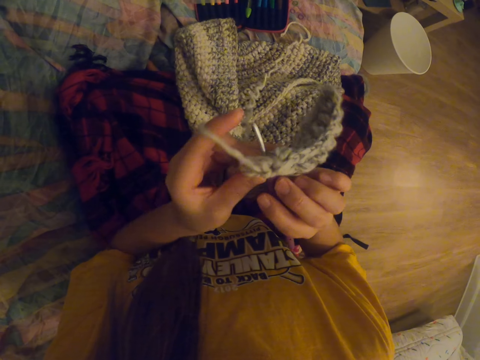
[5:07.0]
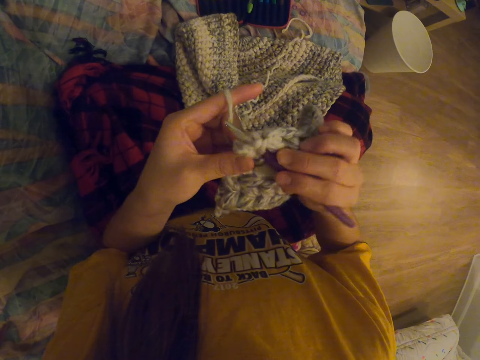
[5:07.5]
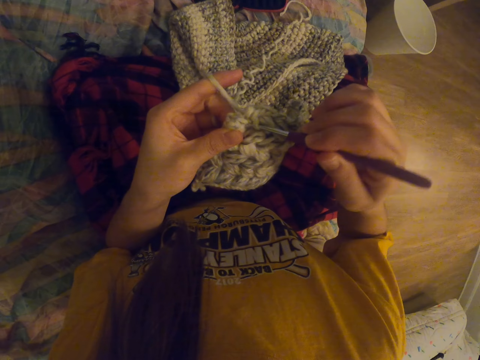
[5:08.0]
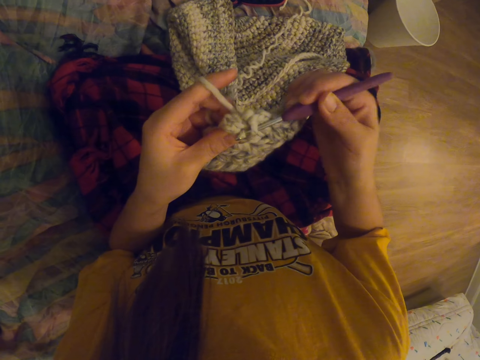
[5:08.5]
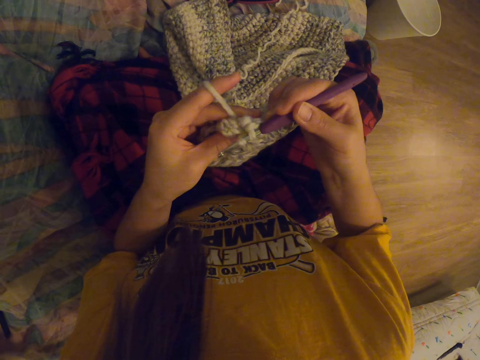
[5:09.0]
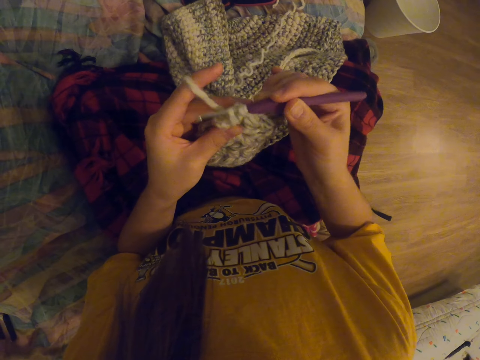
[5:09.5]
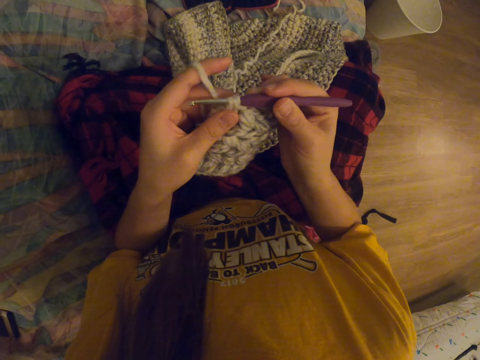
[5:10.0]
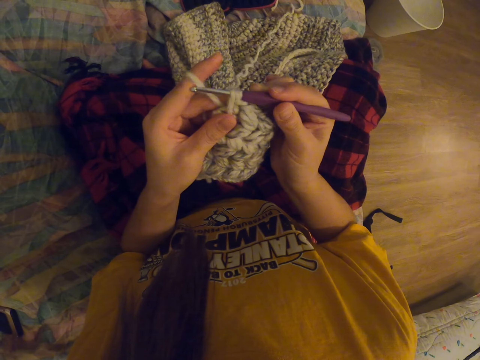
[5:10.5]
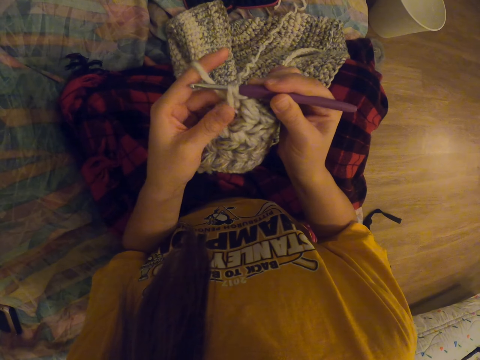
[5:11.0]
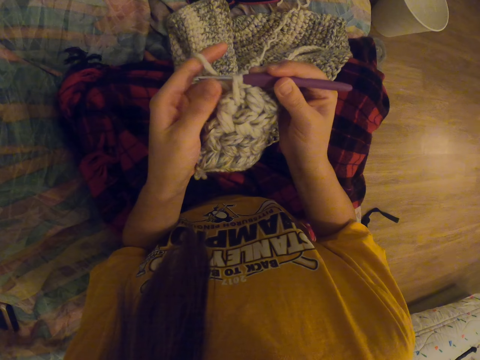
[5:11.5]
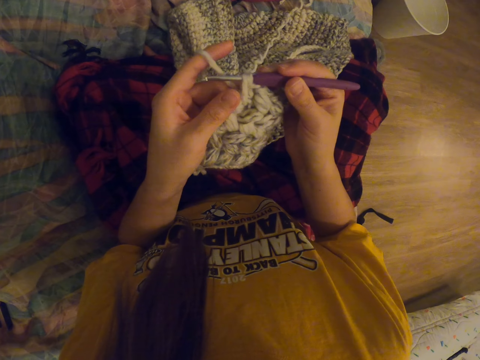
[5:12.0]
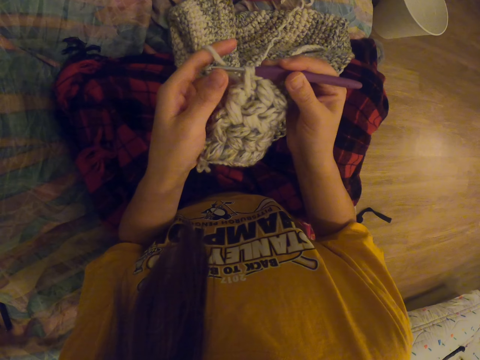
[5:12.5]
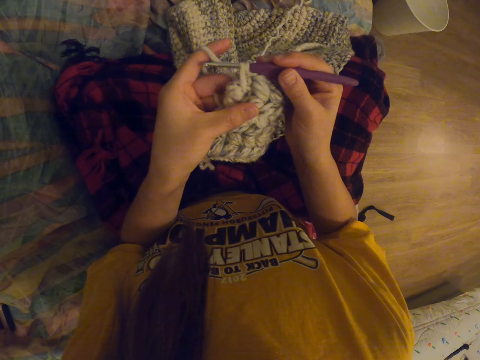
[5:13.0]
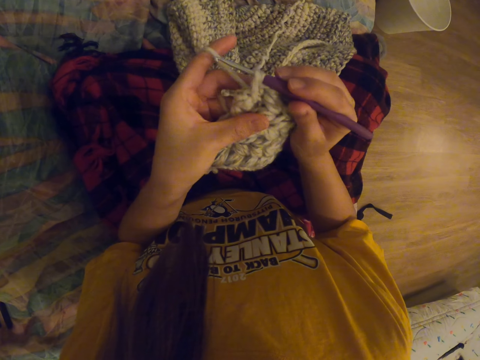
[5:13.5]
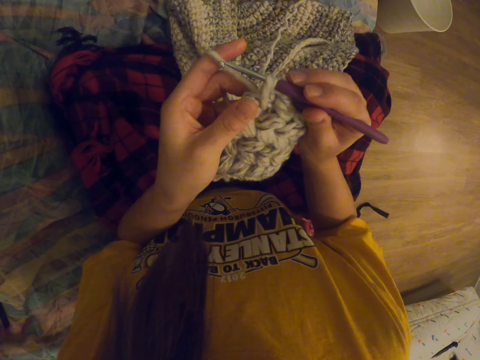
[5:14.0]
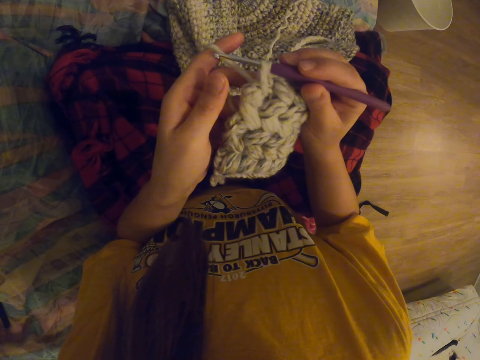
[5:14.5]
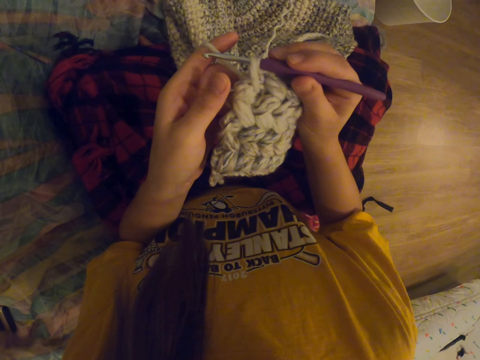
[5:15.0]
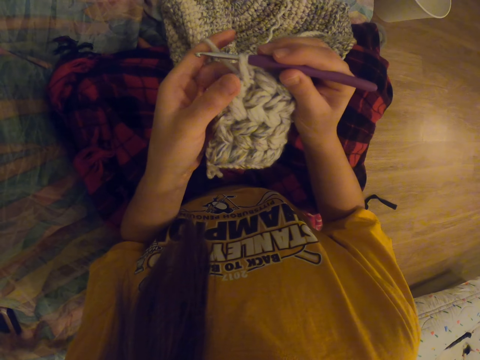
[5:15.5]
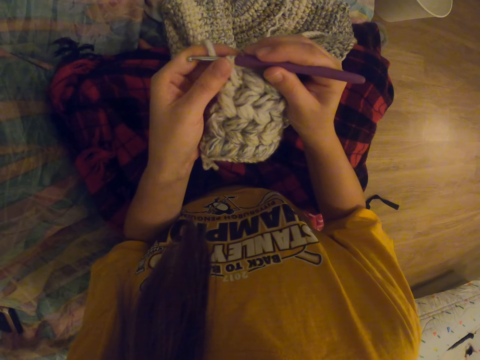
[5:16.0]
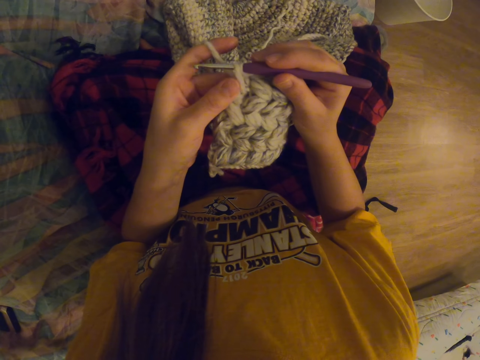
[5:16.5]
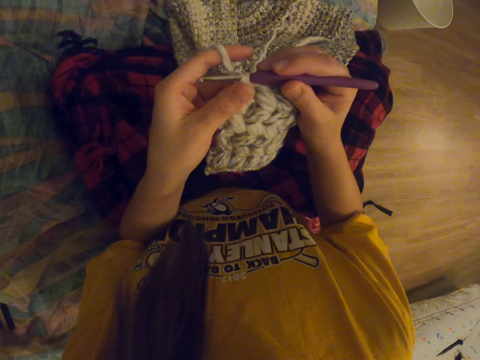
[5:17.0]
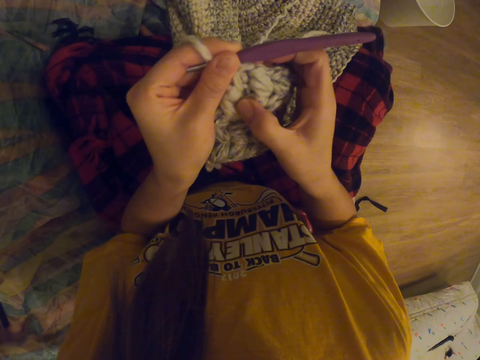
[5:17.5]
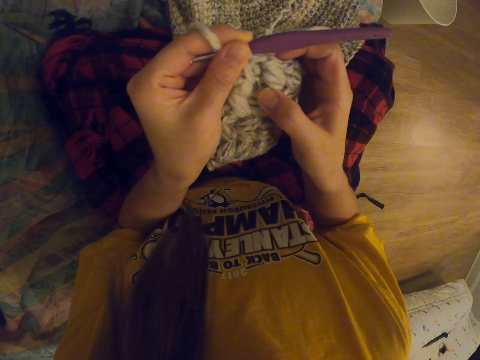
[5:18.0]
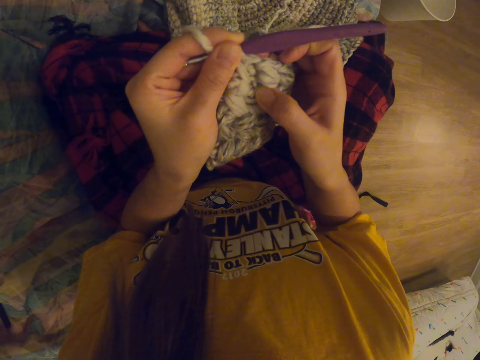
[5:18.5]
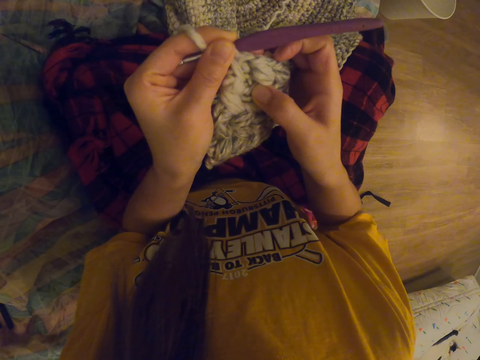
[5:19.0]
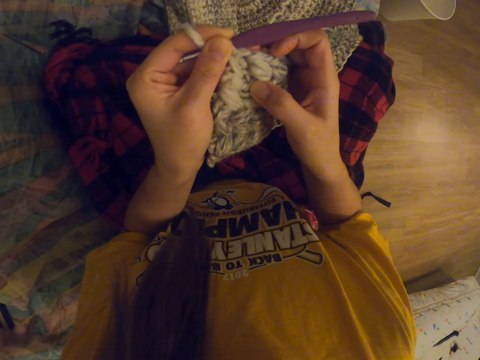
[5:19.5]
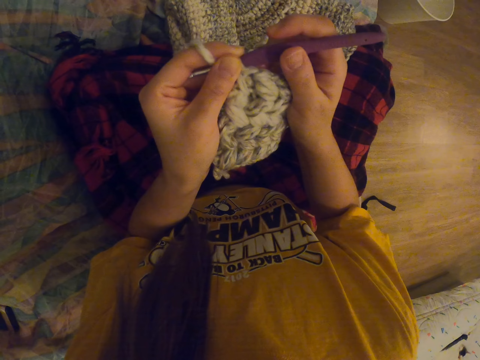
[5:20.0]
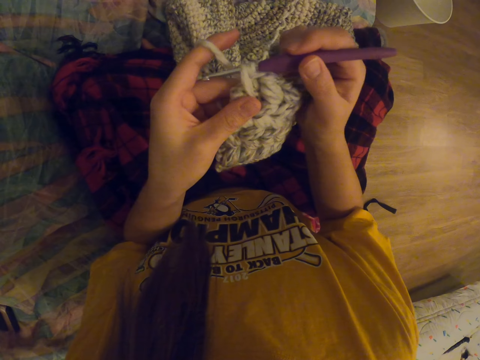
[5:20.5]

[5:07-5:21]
The camera wearer touches the fabric.

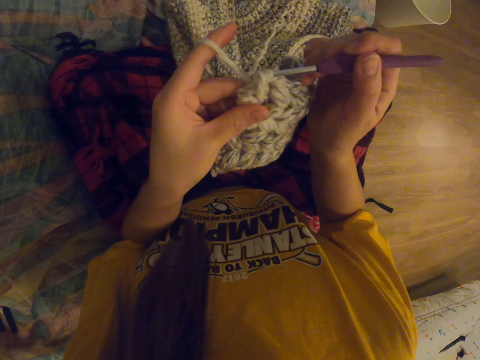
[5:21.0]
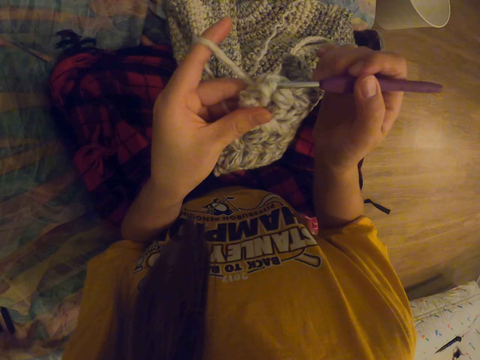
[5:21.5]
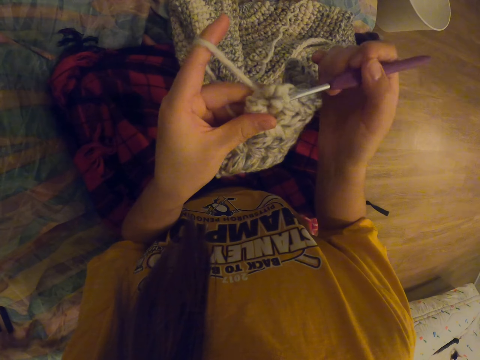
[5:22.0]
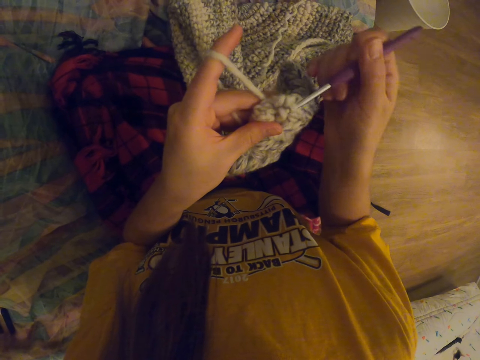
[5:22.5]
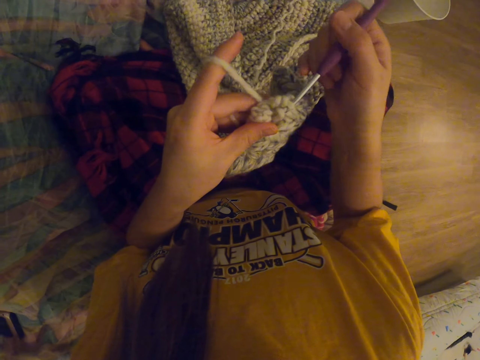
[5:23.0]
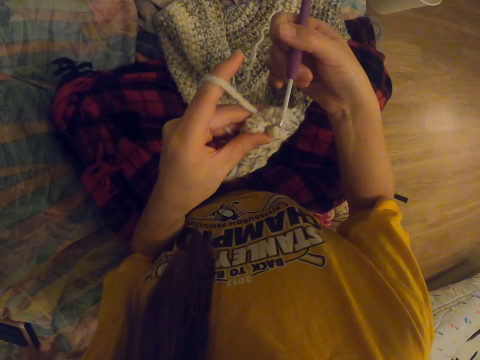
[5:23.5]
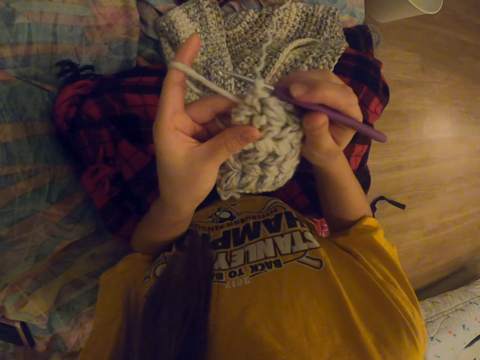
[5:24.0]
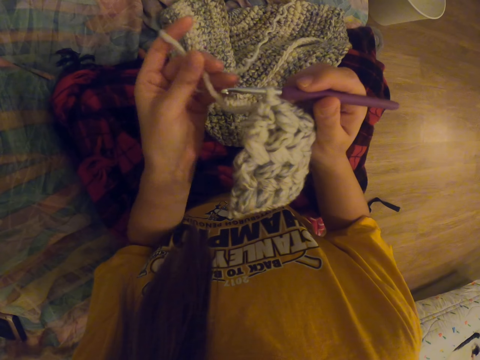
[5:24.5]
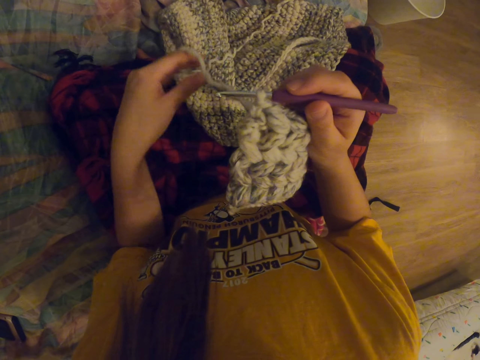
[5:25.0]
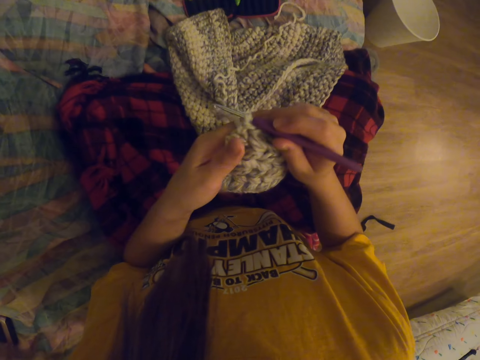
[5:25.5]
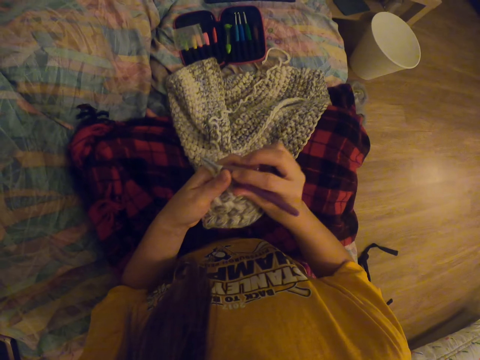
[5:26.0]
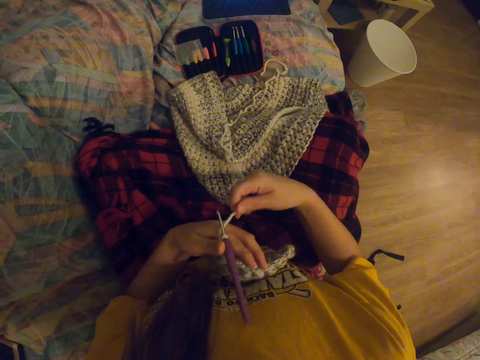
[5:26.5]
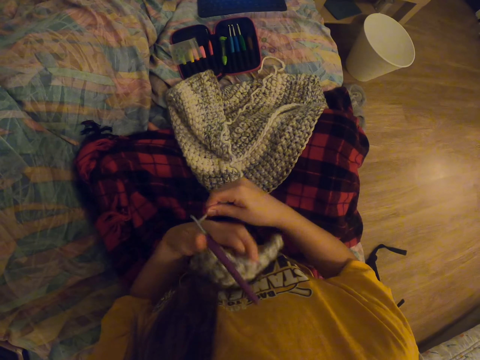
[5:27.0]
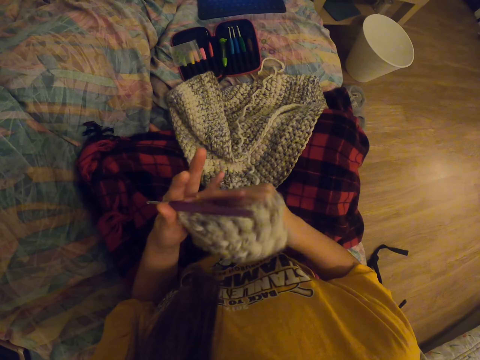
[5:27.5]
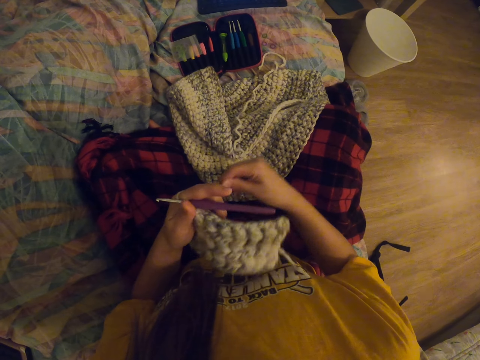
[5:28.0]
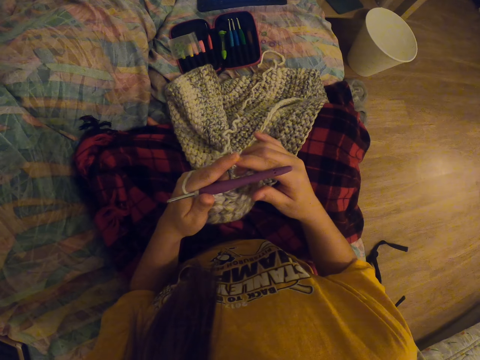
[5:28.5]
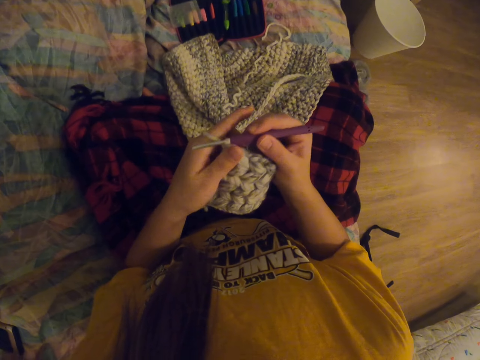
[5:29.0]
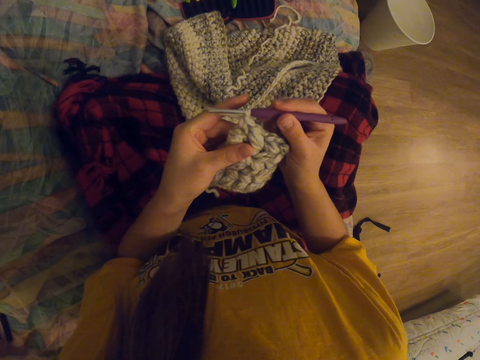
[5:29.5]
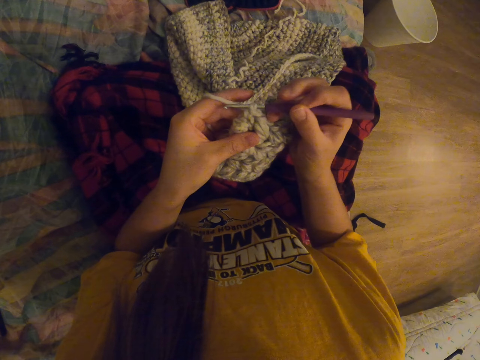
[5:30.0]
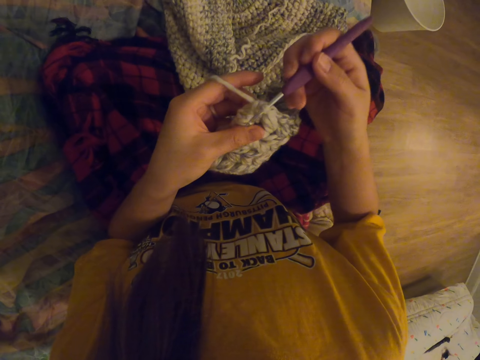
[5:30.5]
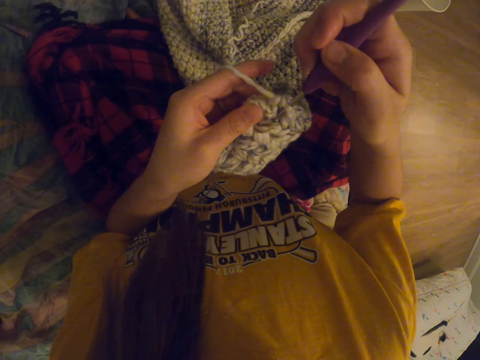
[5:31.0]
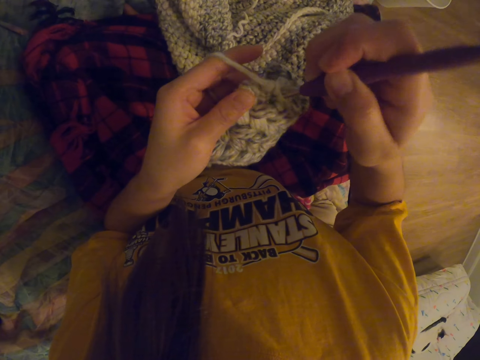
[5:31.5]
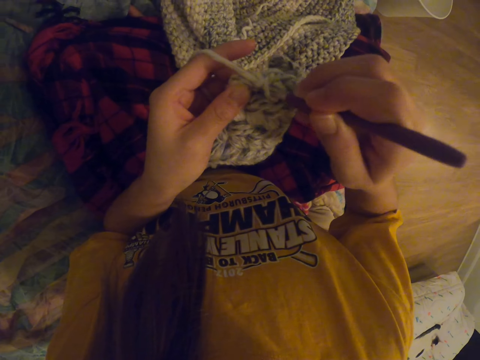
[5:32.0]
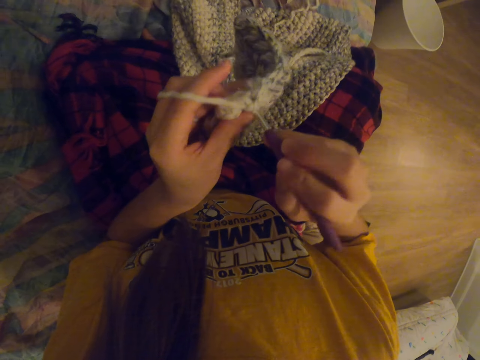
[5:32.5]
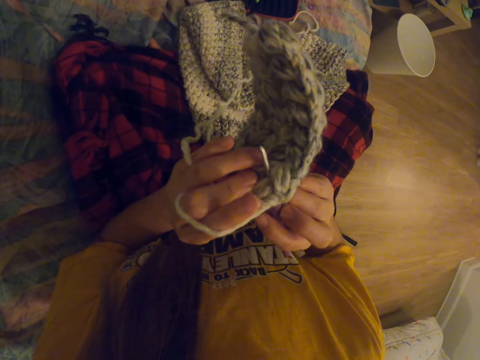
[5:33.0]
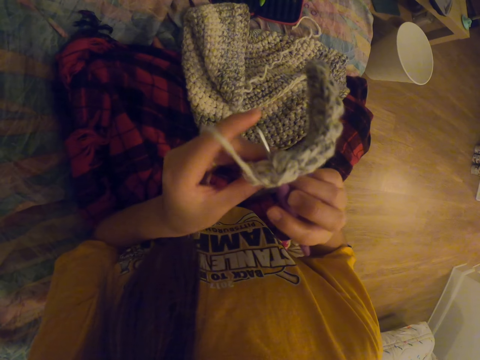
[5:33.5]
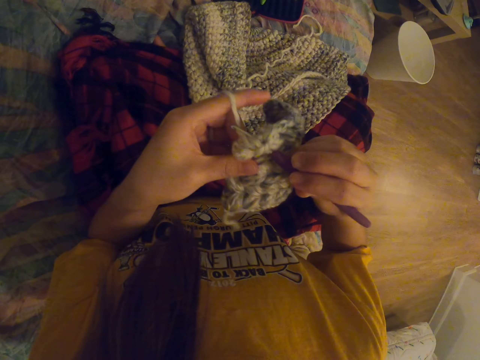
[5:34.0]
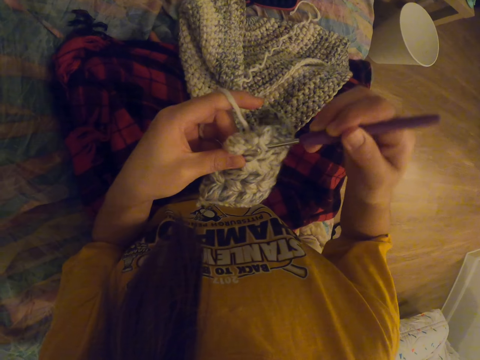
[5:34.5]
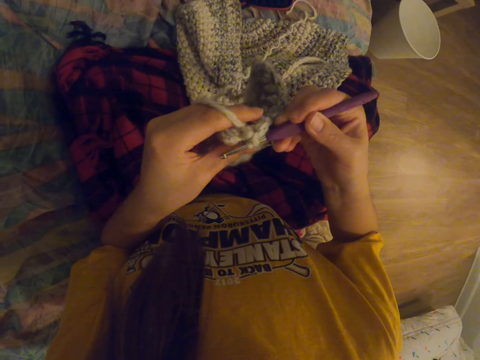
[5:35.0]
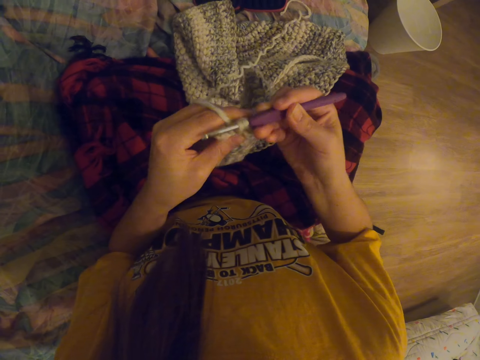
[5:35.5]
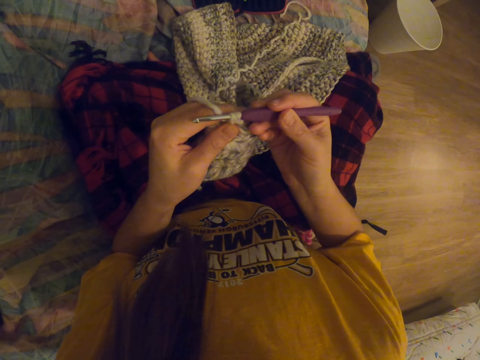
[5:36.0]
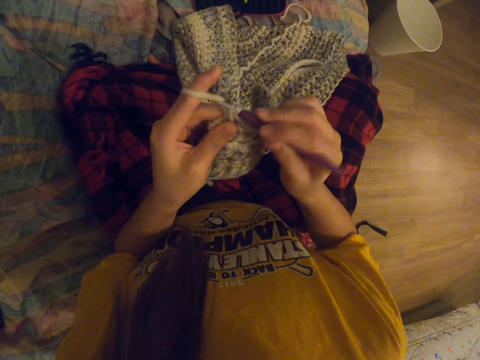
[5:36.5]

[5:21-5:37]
The camera wearer removes the crochet from the fabric. They put the thread on the fingers. They crochet the fabric.
